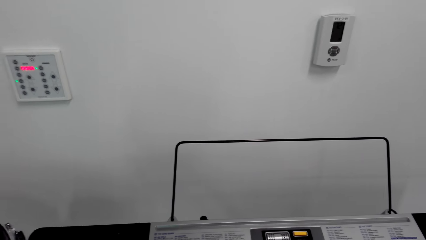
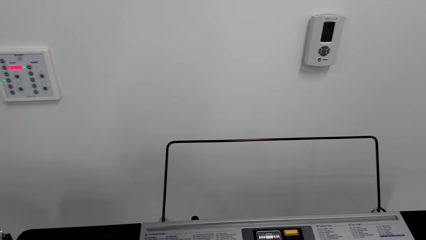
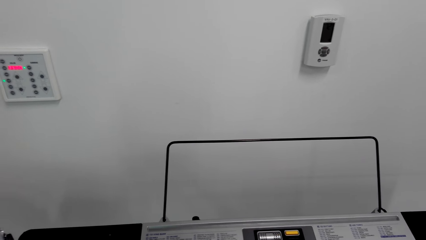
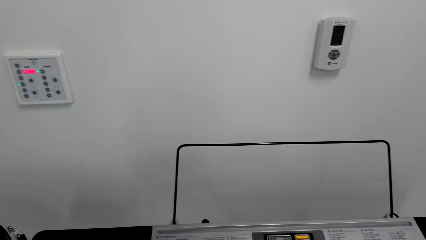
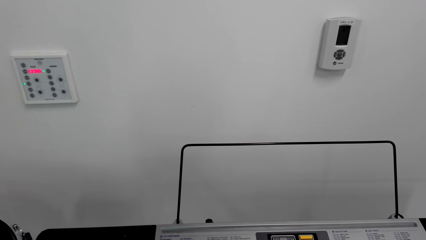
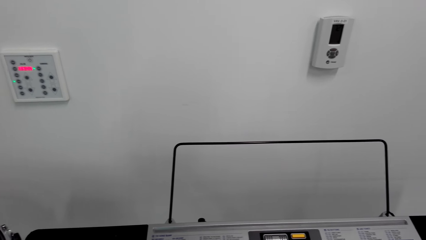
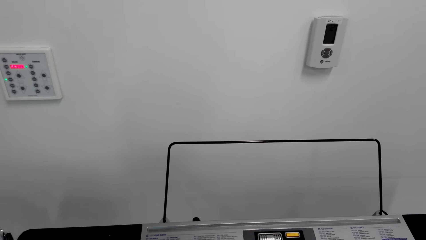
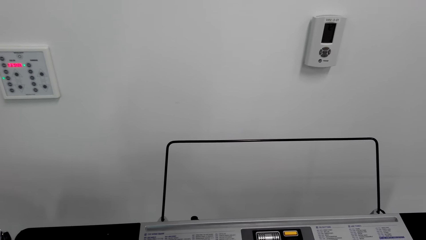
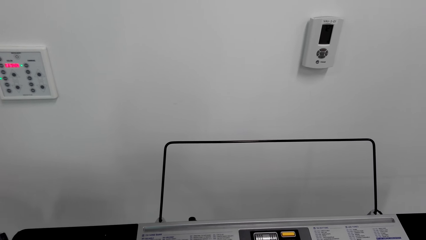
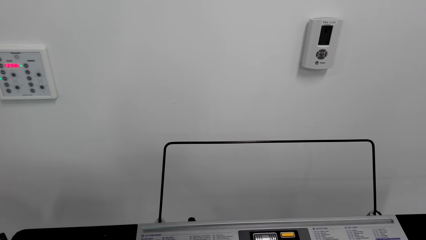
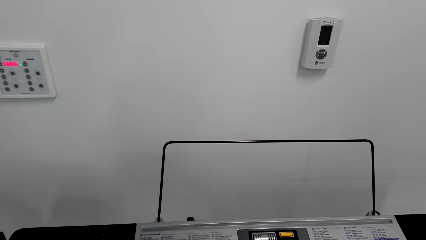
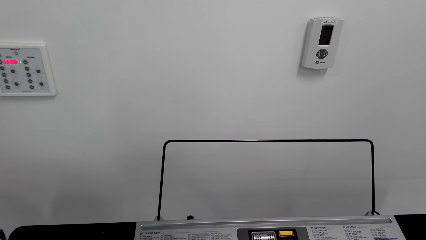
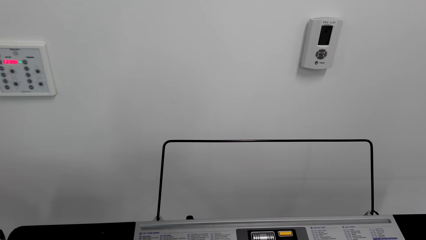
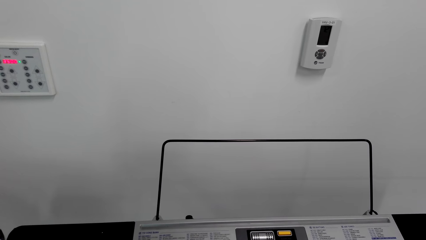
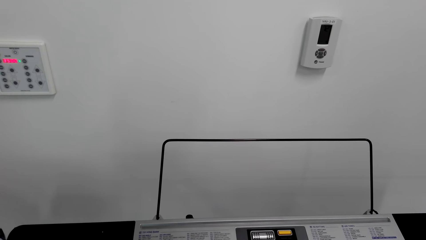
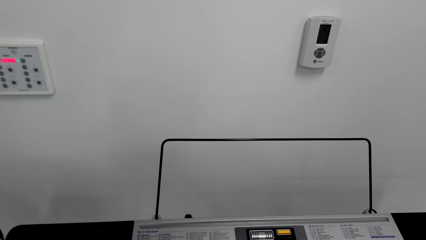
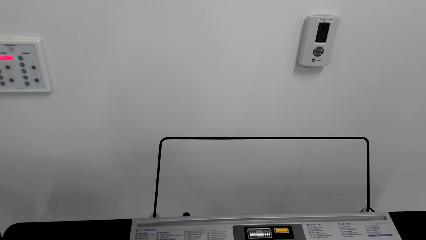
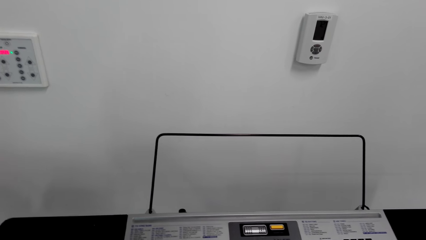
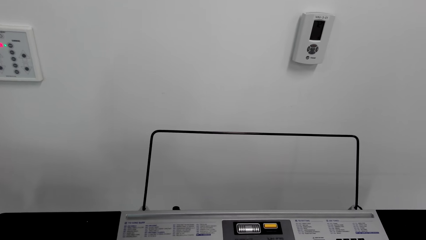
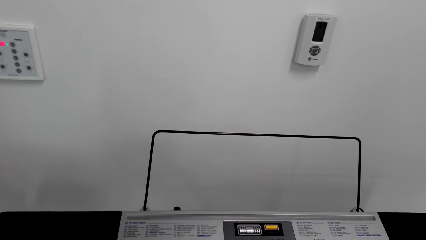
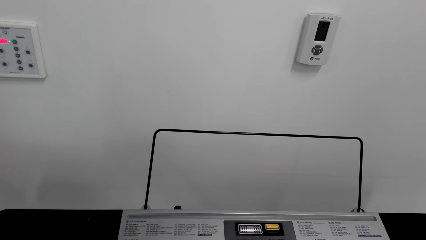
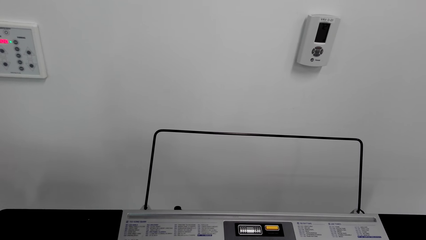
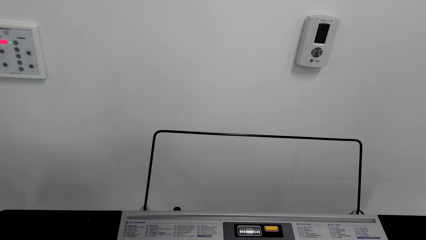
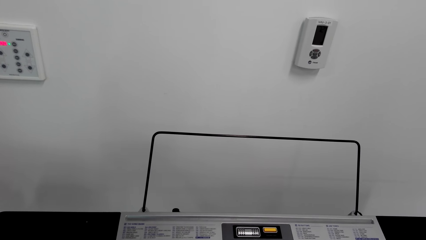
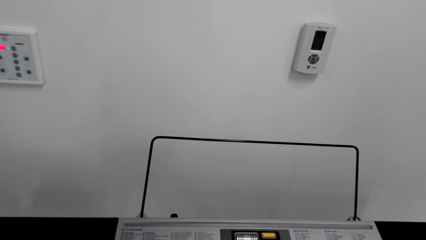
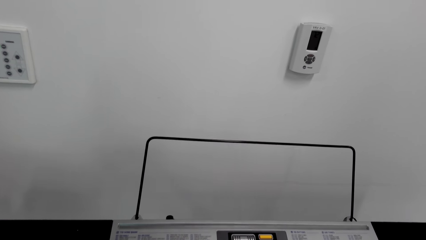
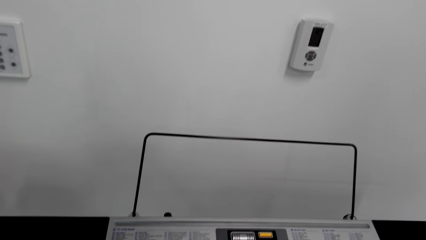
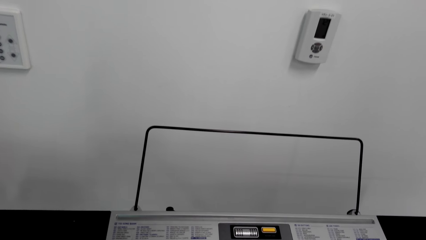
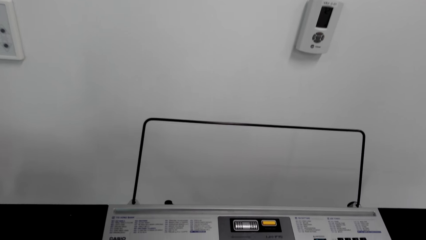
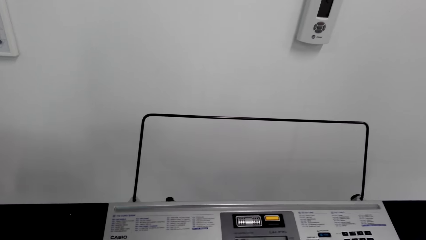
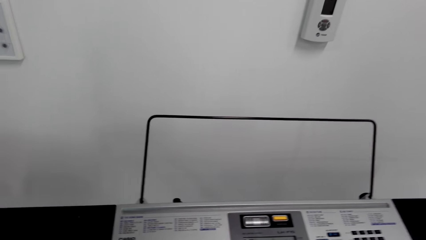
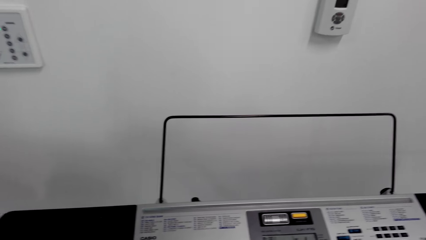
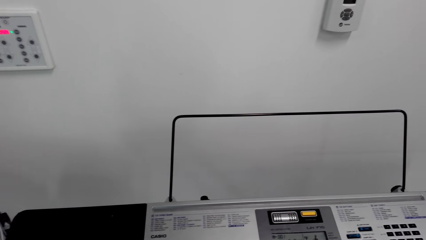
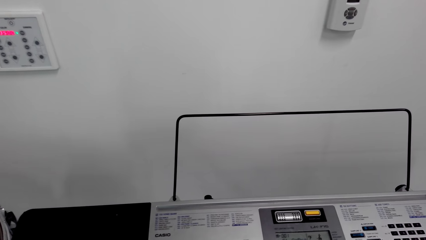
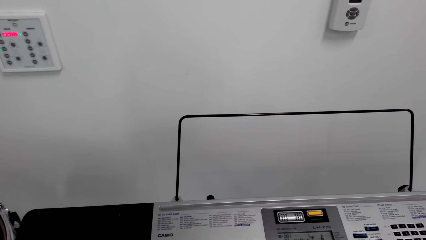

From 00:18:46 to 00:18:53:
The camera wearer plays piano.

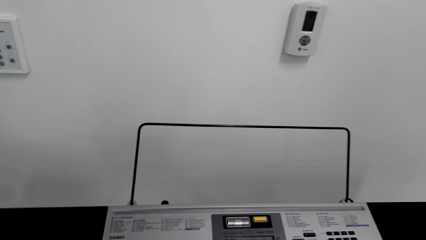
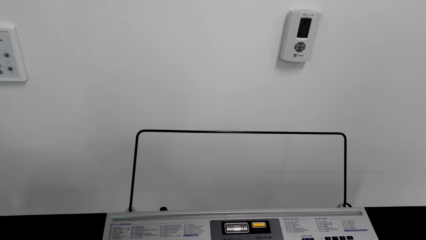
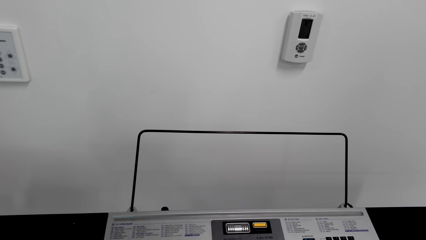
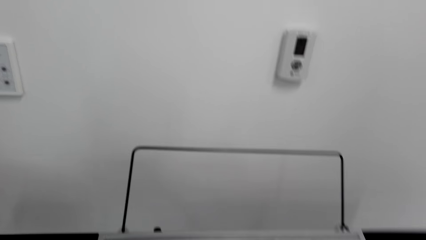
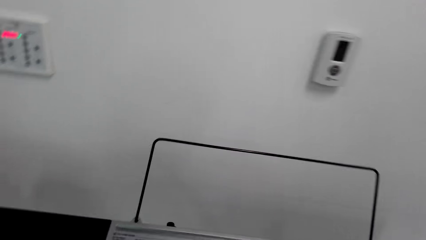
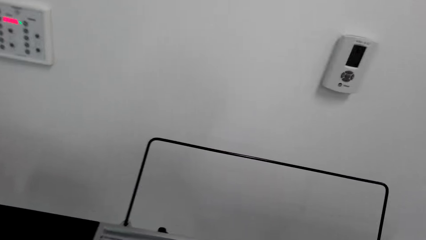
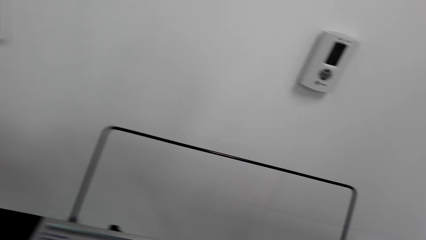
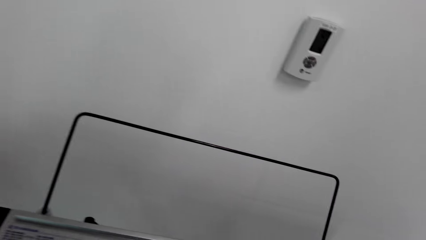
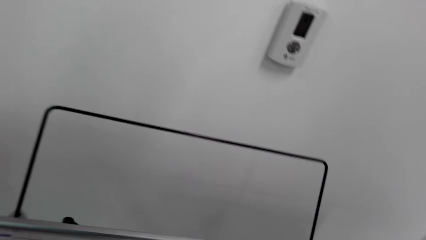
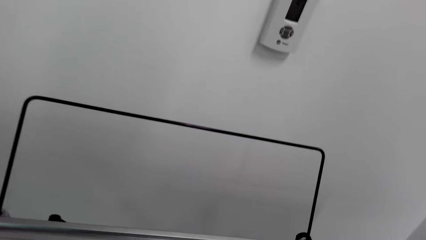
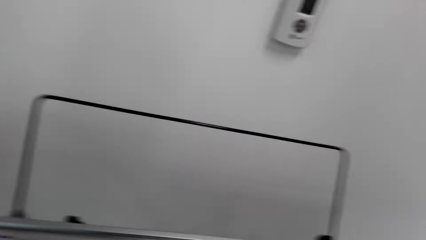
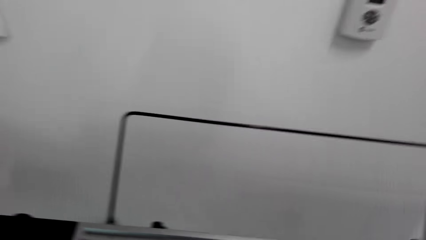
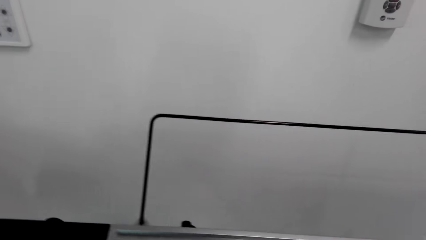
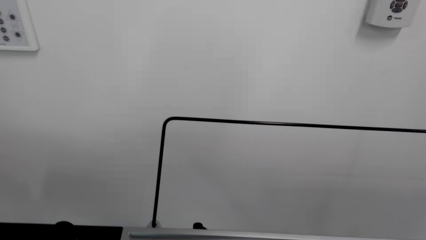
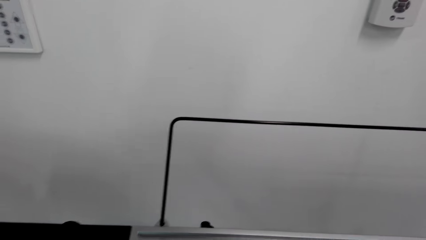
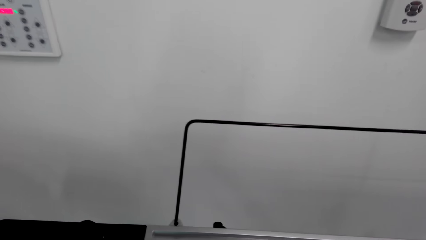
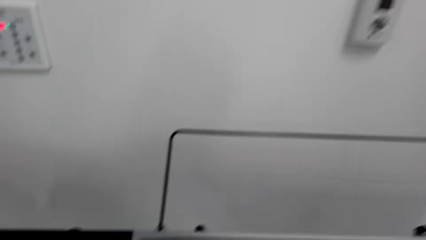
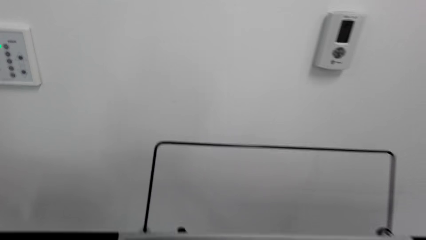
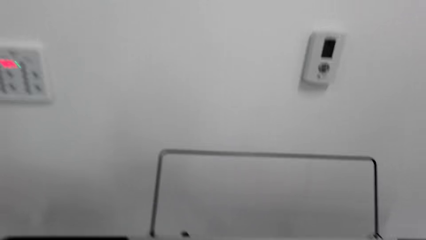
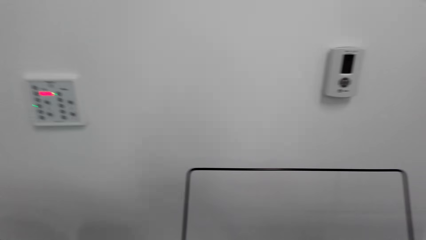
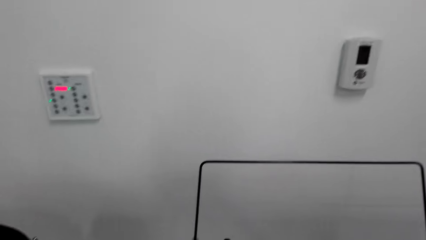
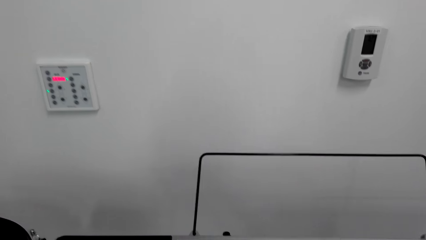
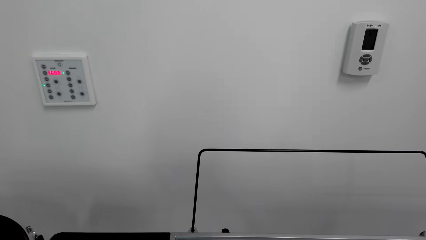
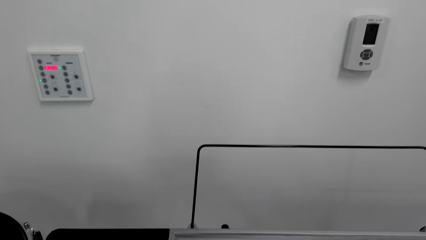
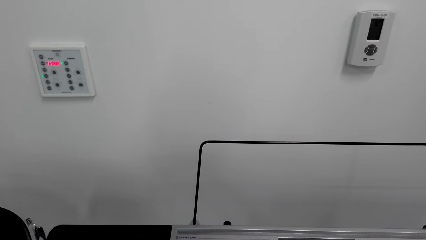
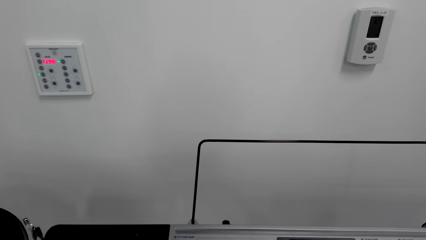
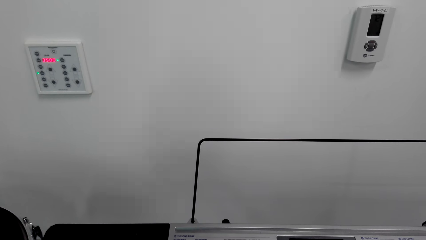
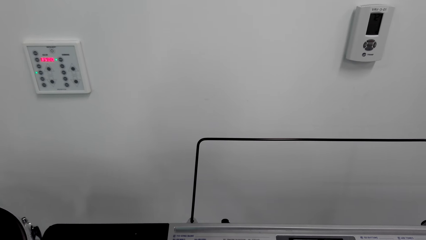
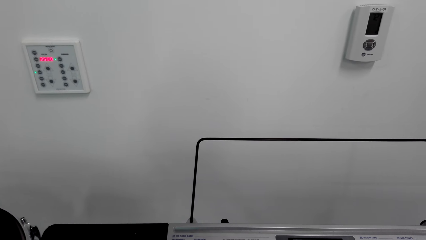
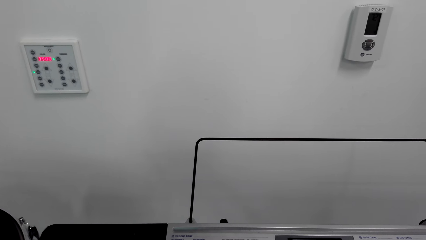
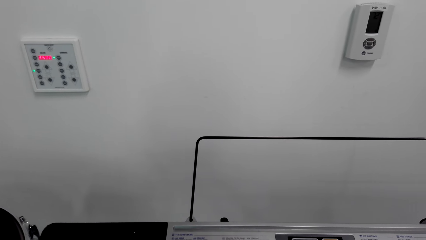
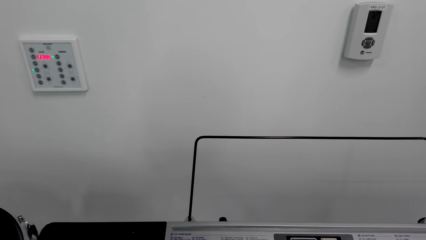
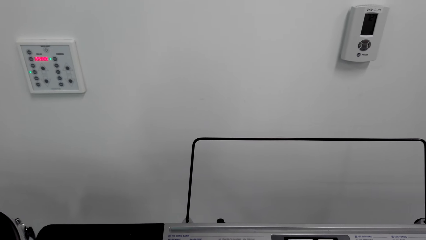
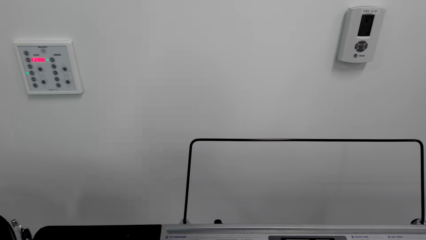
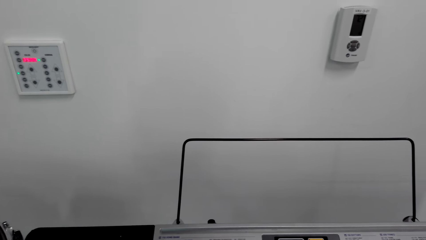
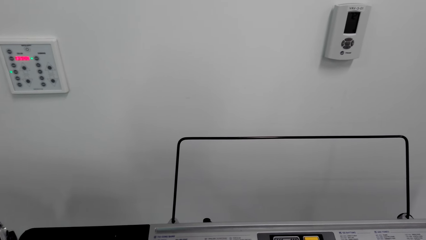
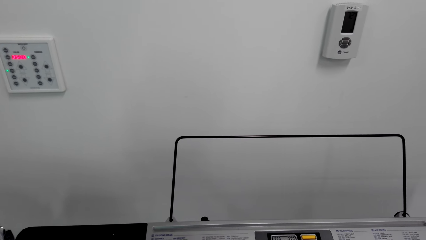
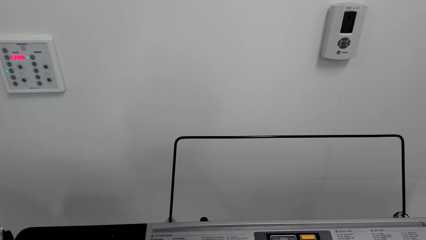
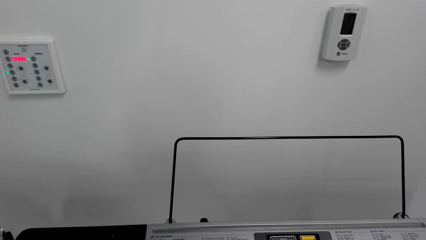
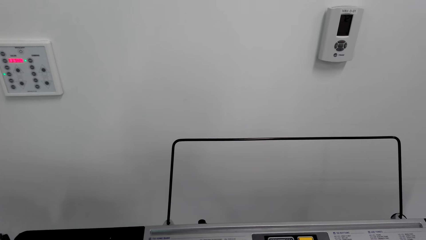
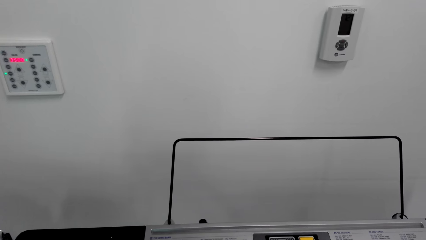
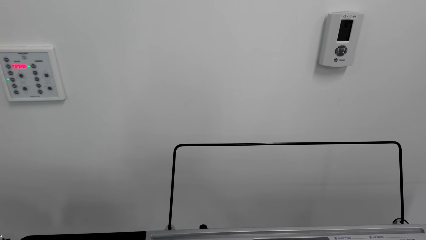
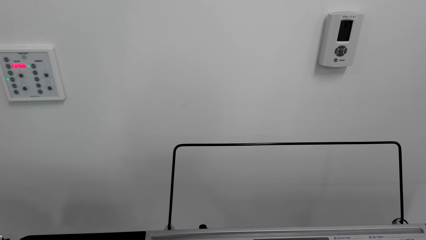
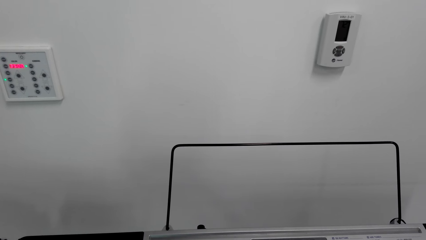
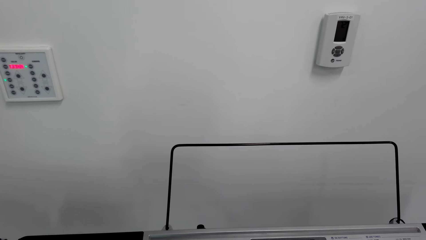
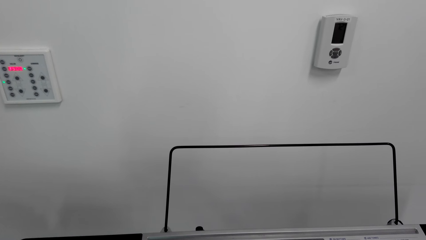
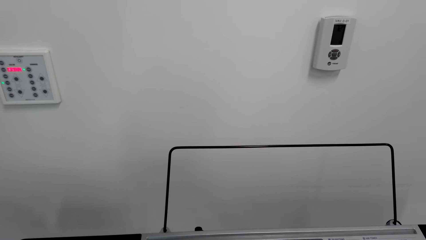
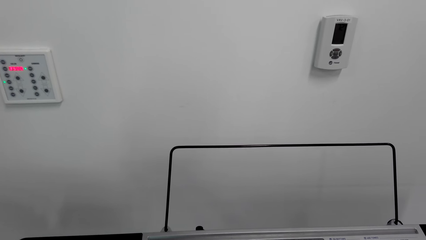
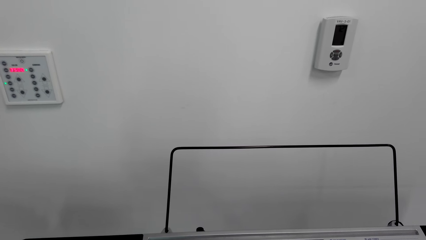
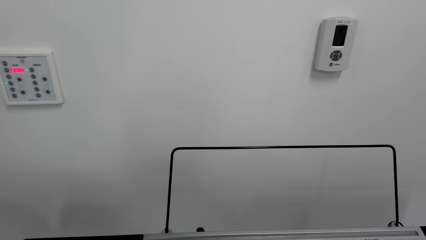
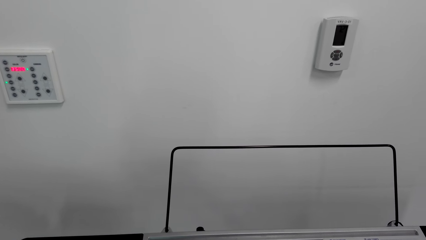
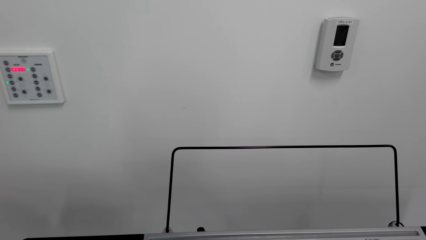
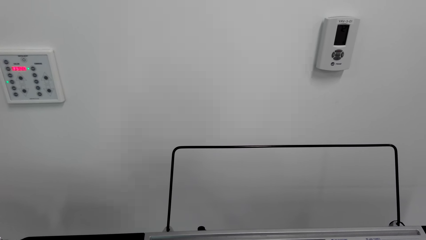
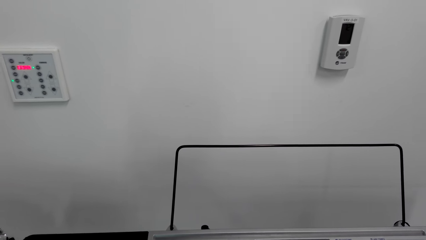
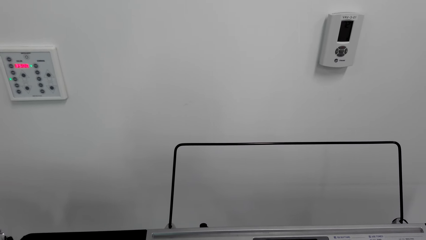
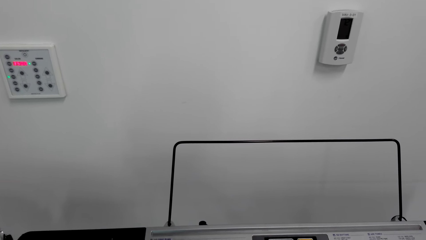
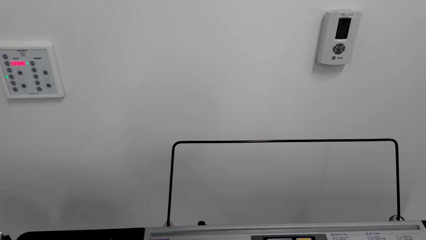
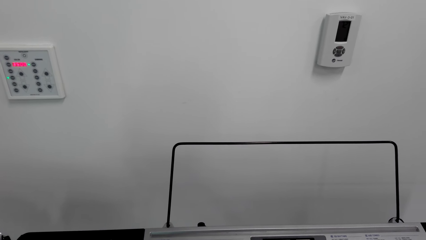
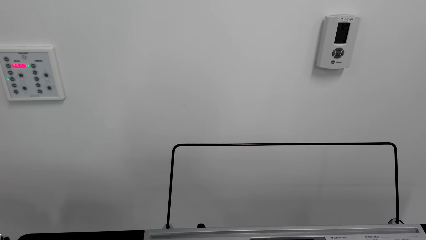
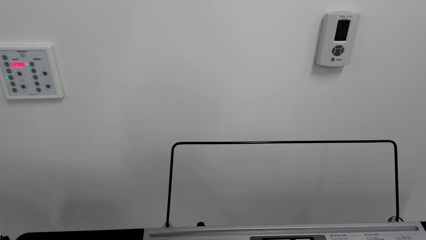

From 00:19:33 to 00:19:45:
The camera wearer looks around. They play piano.
